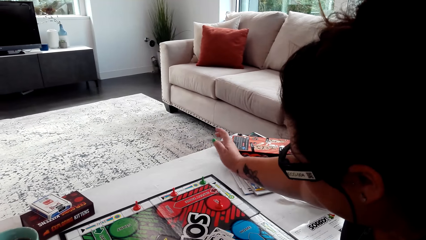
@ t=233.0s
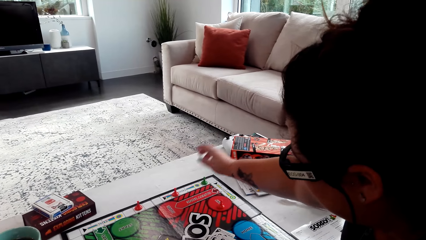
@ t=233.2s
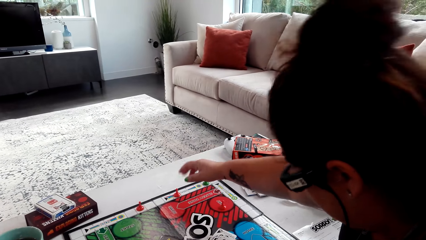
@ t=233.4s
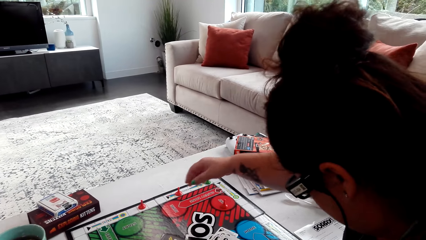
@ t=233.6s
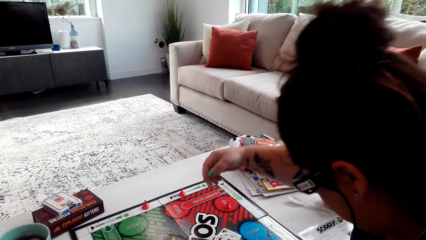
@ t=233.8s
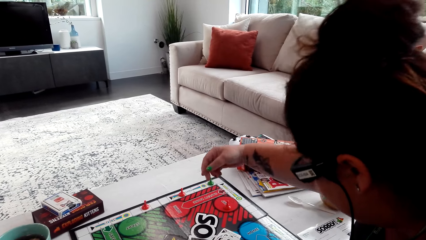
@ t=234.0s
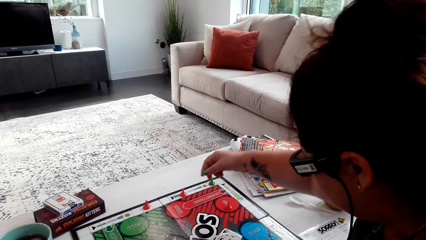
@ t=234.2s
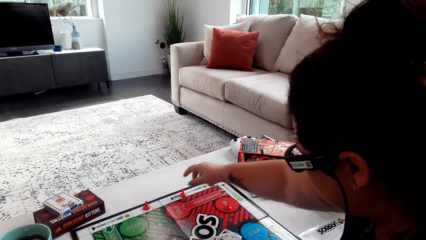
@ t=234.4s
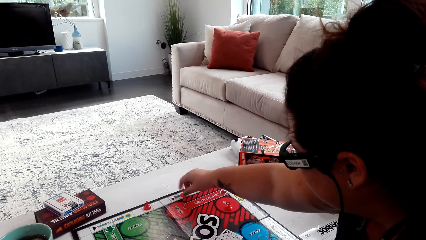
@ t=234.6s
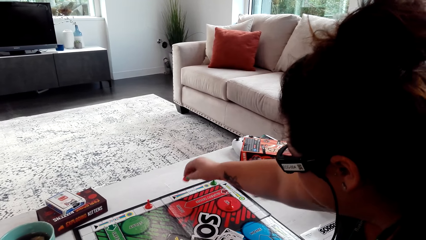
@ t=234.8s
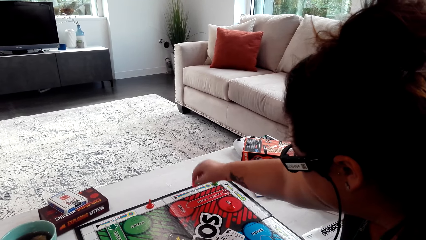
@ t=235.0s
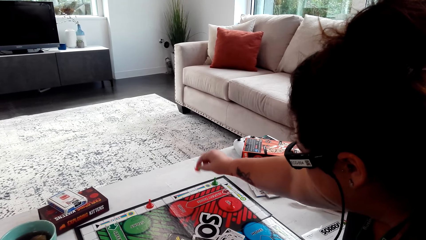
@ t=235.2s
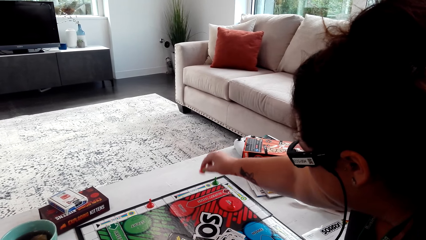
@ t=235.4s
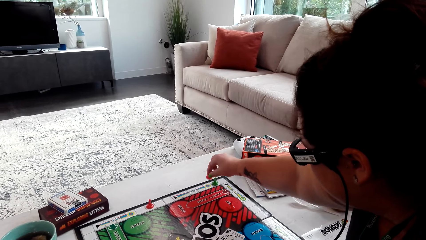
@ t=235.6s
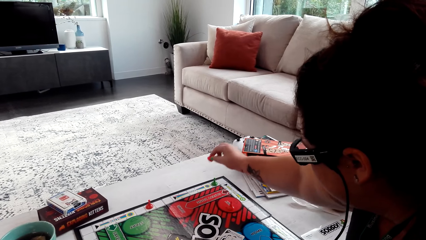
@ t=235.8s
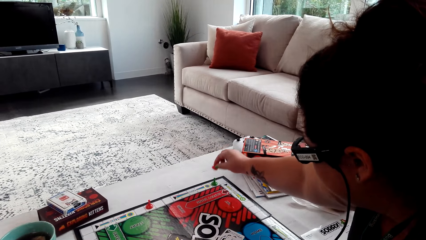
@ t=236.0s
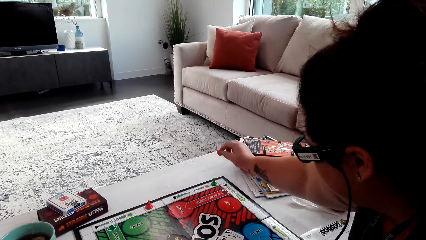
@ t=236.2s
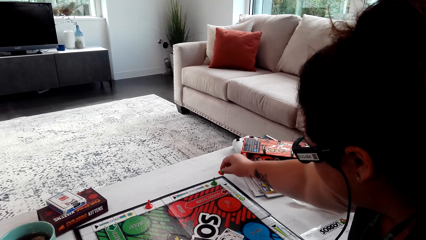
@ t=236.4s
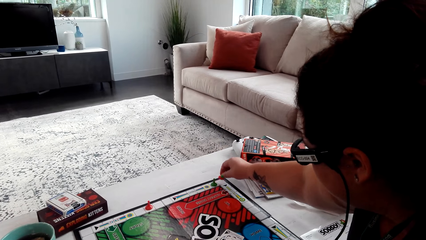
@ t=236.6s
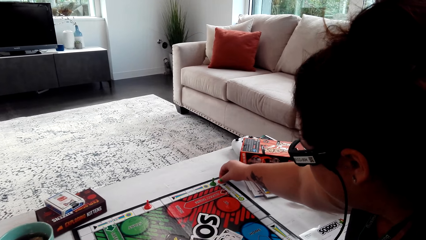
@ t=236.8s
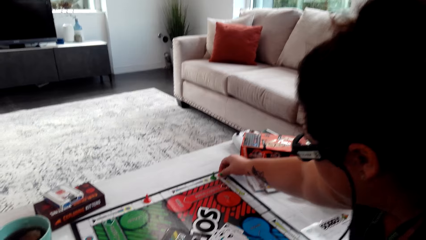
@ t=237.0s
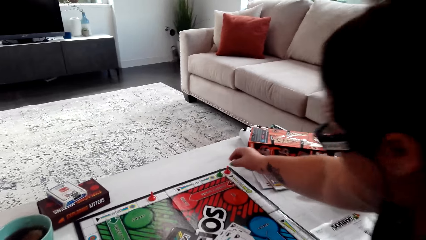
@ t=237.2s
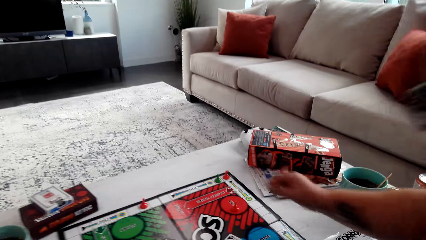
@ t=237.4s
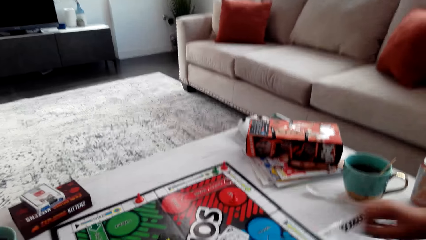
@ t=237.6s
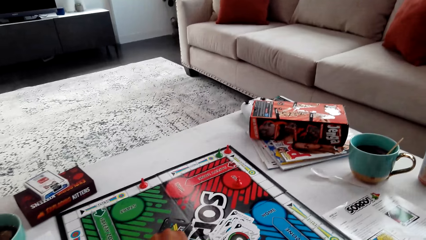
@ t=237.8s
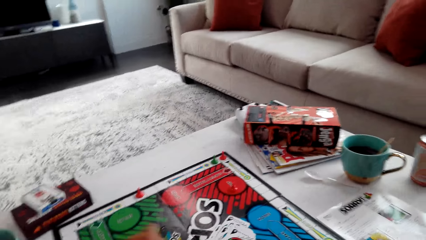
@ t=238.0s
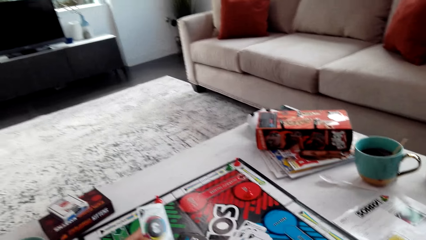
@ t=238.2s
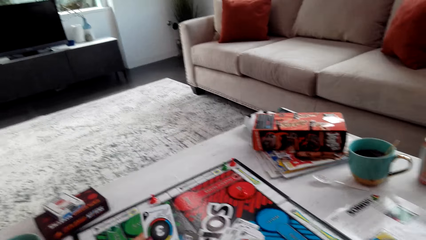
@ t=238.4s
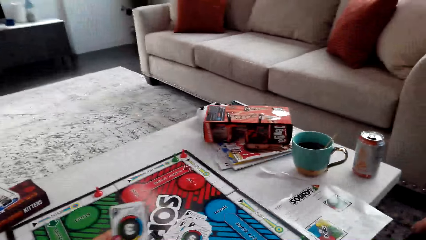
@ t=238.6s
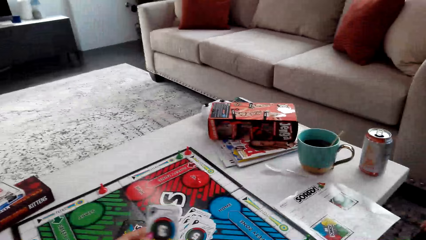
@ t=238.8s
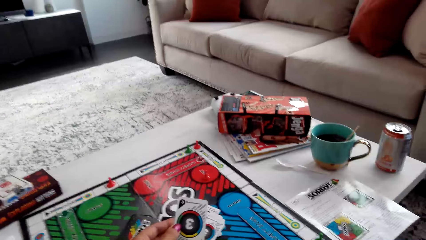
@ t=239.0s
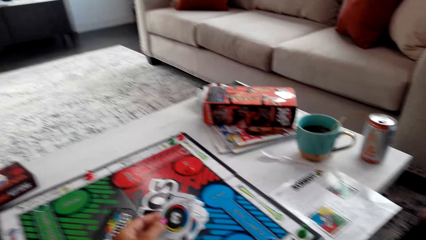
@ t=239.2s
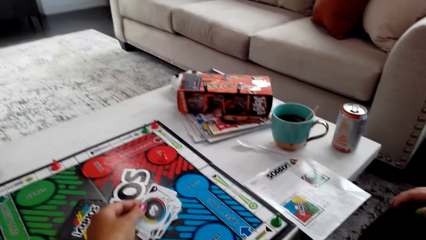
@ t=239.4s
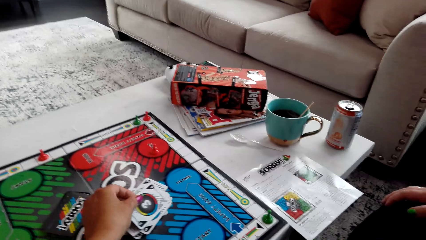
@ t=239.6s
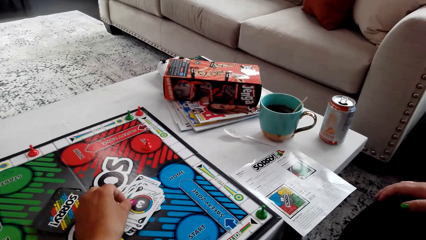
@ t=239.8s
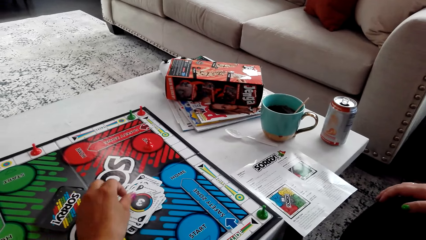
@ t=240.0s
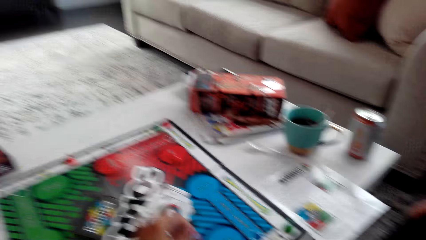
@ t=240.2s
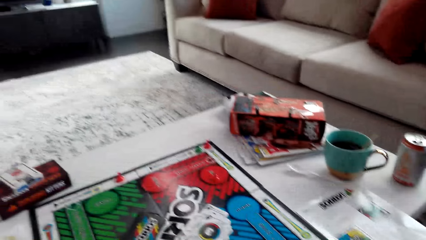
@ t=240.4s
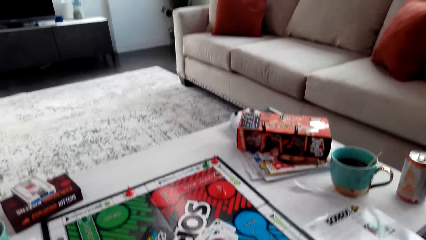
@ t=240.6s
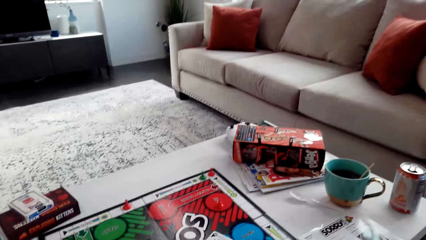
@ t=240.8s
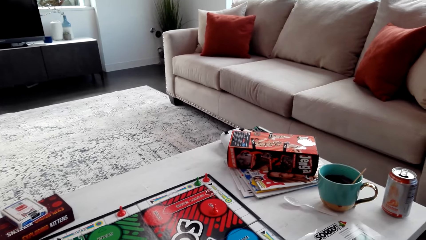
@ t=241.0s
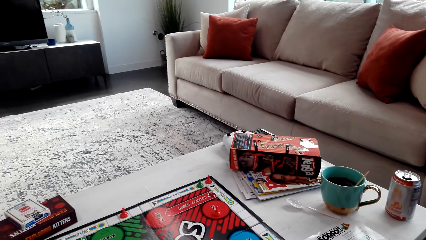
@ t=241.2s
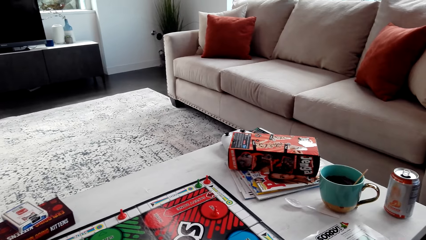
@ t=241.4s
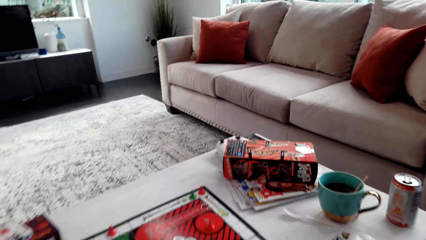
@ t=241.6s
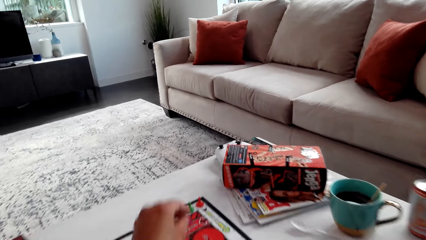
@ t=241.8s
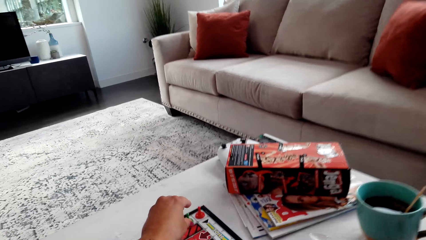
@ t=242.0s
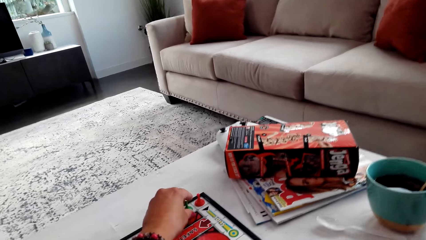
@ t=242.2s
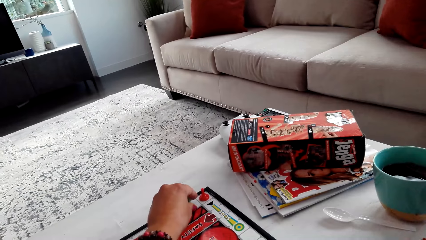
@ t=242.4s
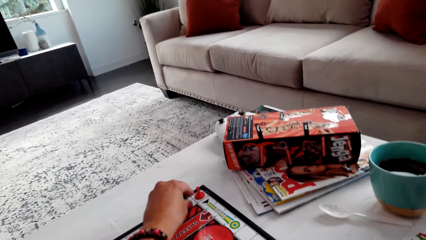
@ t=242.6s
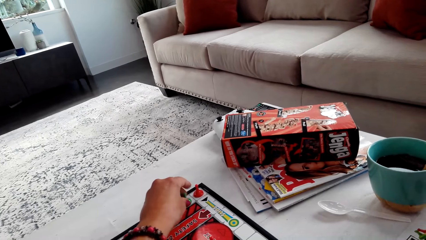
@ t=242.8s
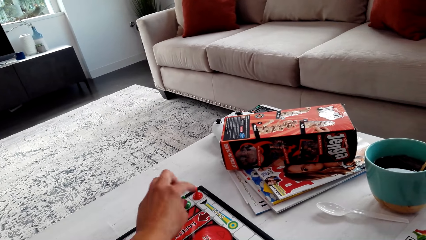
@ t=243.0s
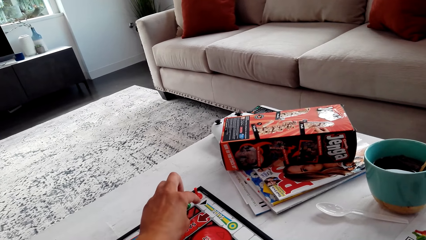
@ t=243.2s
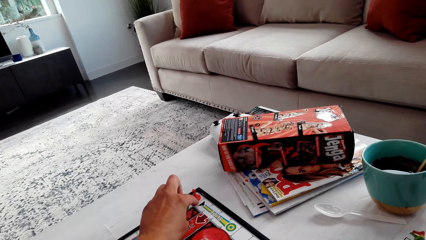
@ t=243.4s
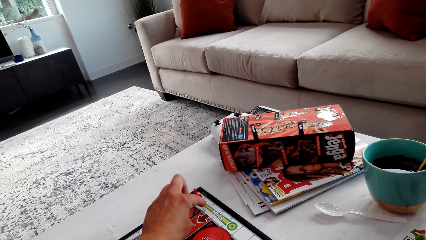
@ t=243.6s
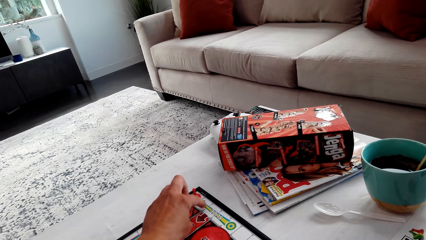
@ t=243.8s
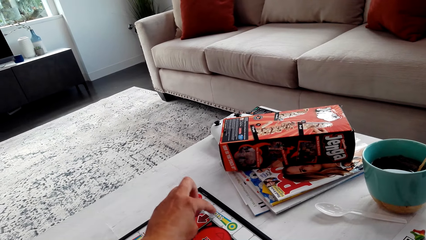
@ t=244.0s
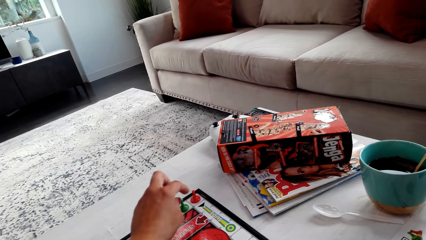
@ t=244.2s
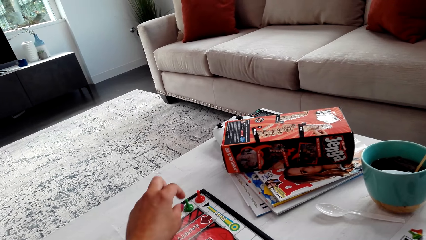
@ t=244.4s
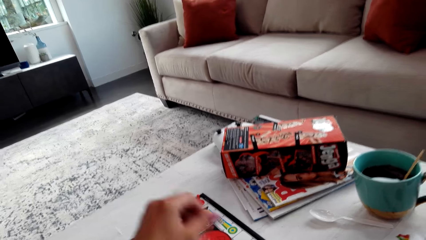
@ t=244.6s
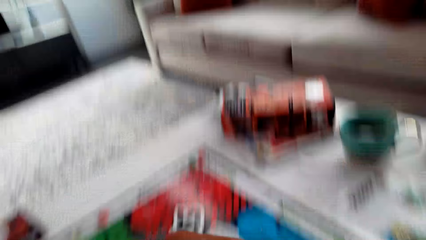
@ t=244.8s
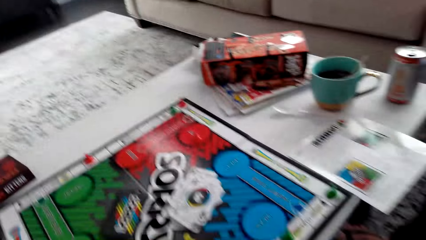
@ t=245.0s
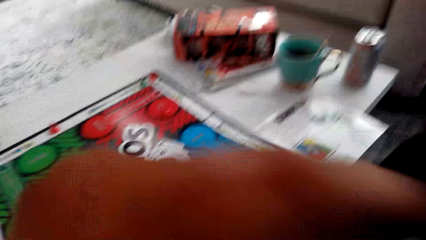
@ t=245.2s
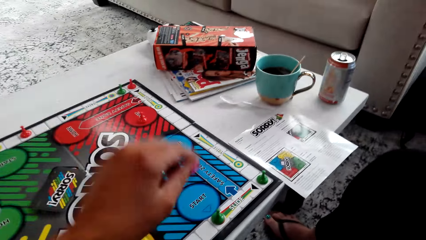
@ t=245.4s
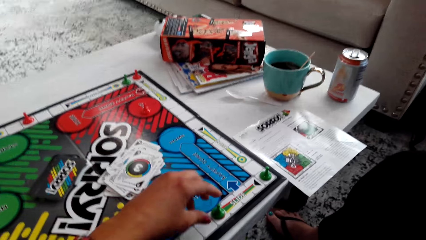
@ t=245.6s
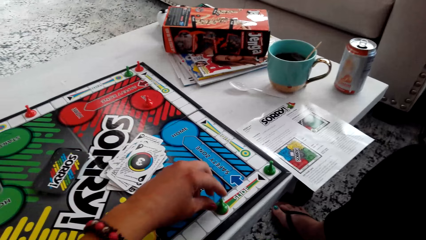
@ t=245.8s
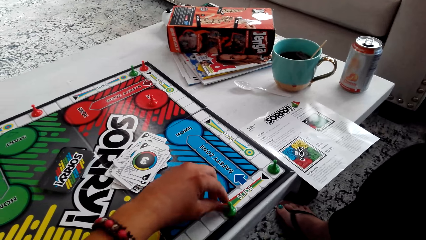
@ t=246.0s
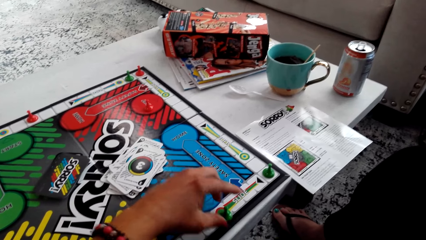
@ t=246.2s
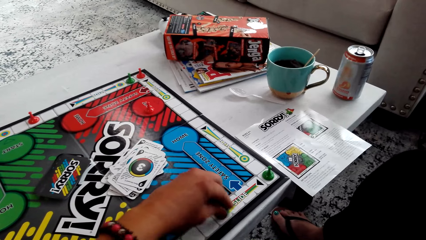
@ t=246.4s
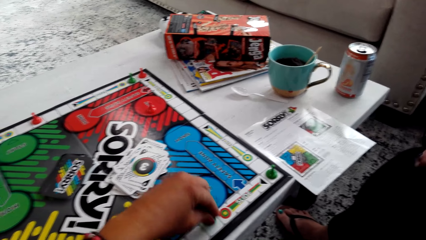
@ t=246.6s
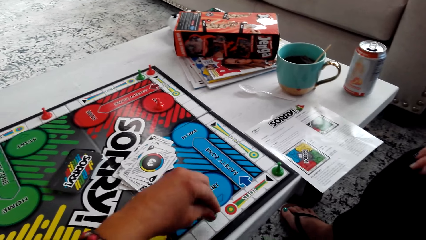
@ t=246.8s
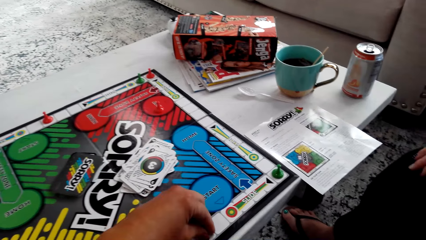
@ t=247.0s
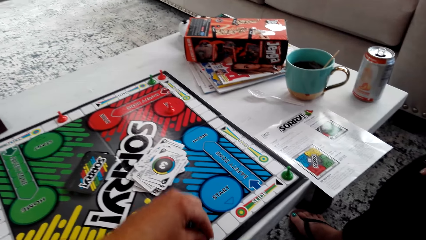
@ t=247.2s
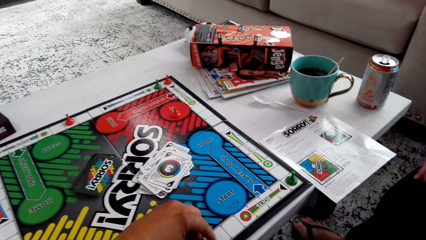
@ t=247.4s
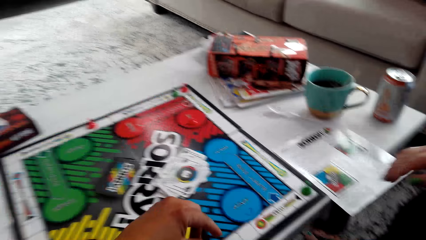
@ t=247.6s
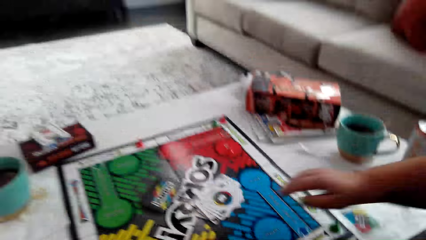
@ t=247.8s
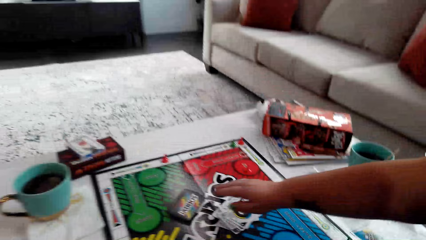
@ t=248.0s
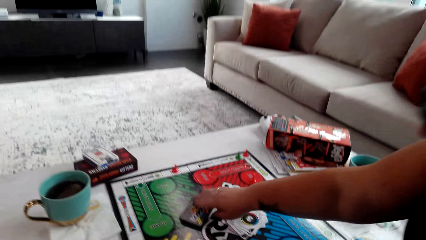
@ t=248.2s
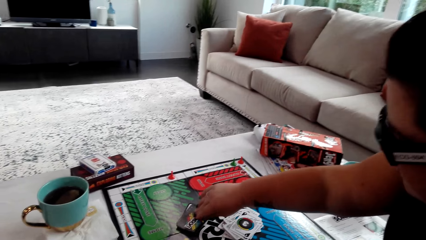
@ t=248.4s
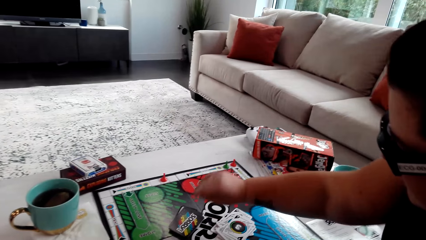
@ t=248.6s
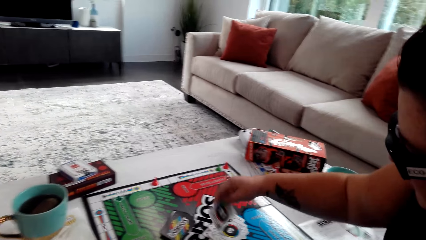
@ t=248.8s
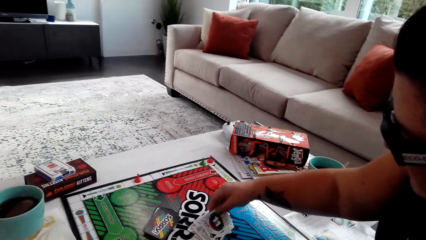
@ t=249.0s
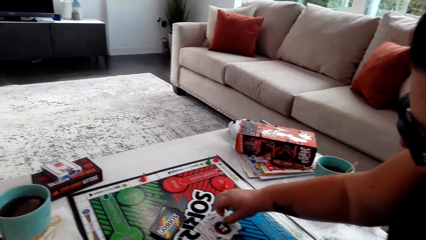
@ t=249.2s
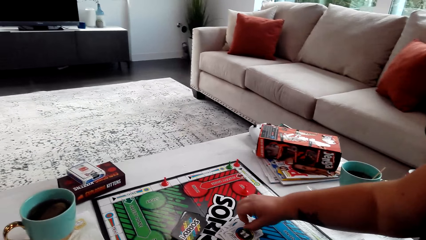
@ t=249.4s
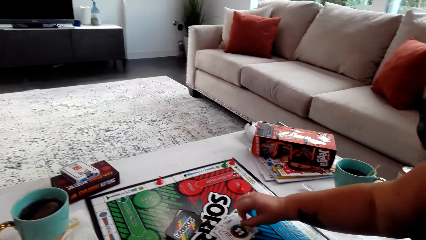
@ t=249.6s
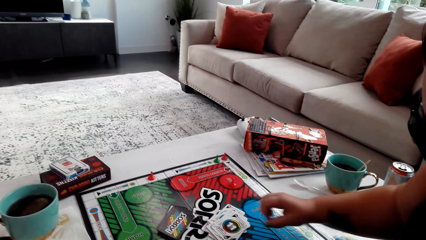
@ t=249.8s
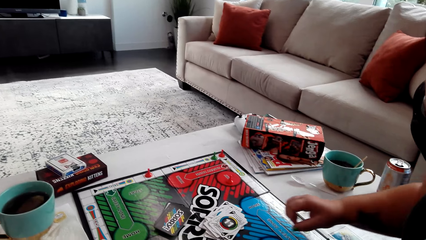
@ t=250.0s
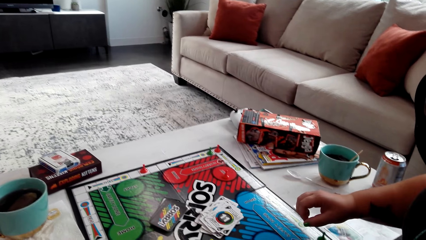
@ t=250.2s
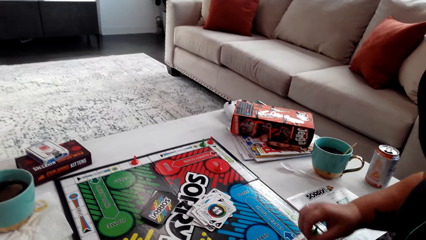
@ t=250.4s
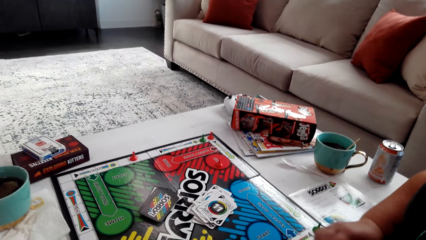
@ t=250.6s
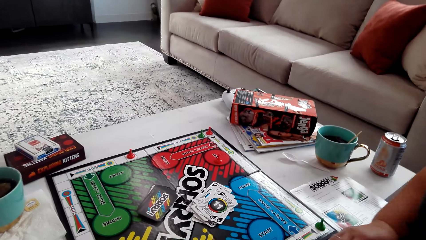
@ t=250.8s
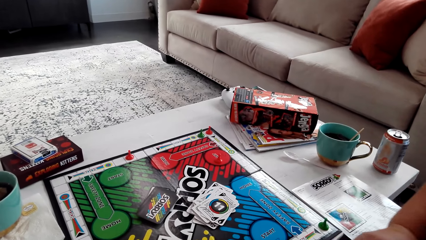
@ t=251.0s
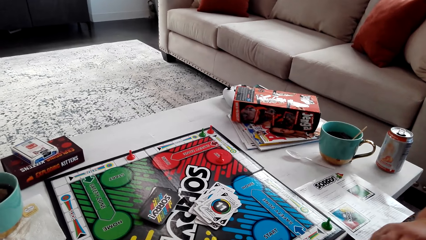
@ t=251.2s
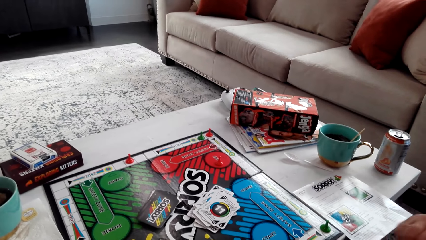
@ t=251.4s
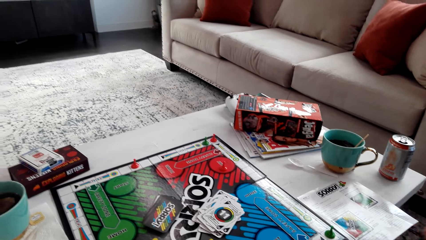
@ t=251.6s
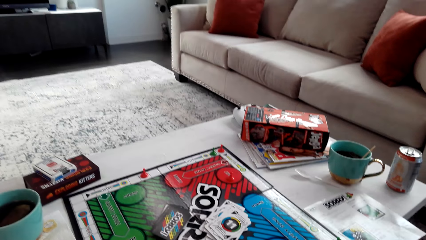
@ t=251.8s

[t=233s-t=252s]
A person picks up the pawn on the table. The person moves the pawn and drops the pawn on the table. The camera wearer picks up the Sorry game card on the table. They drop the Sorry game card on the table, put the pawn down, move the pawn, and point at the start base. They pick up the pawn and tap the pawn on the board. The person picks up the Sorry game card and drops the Sorry game card.
